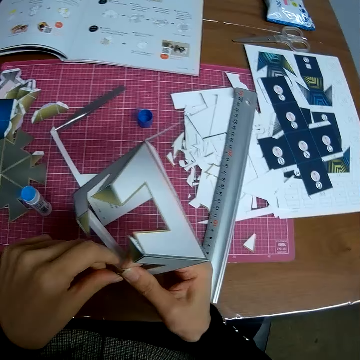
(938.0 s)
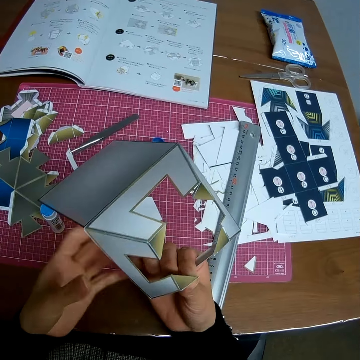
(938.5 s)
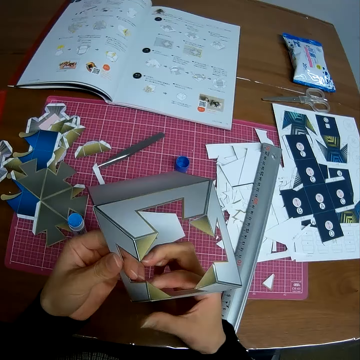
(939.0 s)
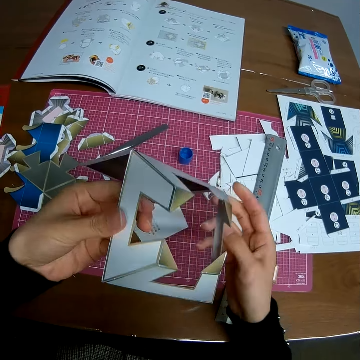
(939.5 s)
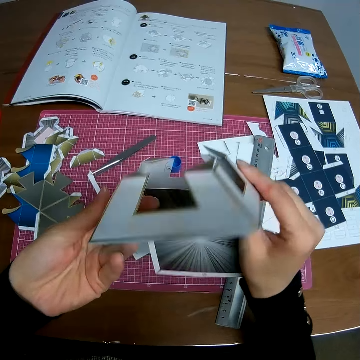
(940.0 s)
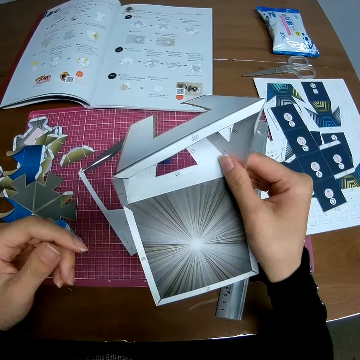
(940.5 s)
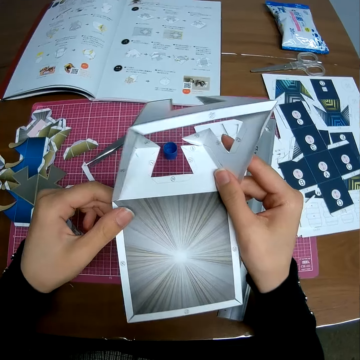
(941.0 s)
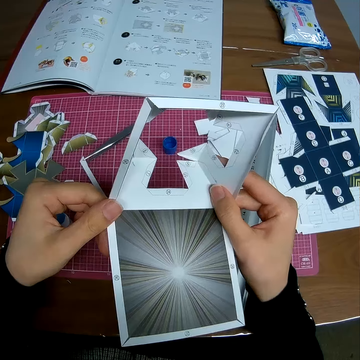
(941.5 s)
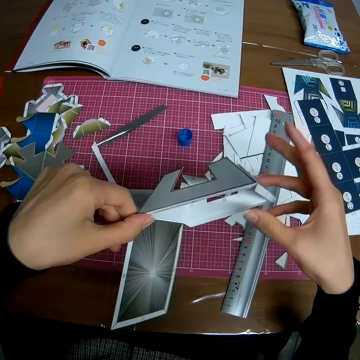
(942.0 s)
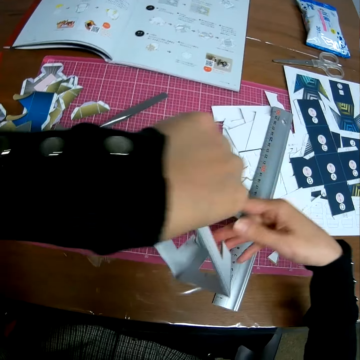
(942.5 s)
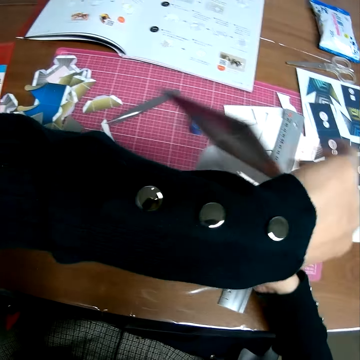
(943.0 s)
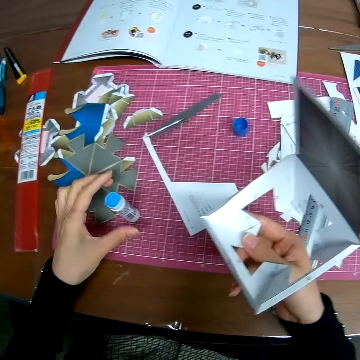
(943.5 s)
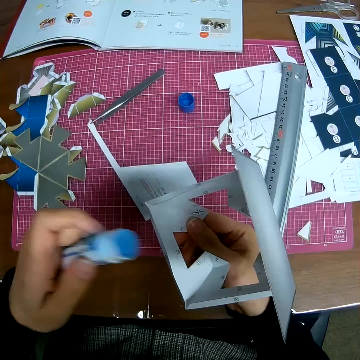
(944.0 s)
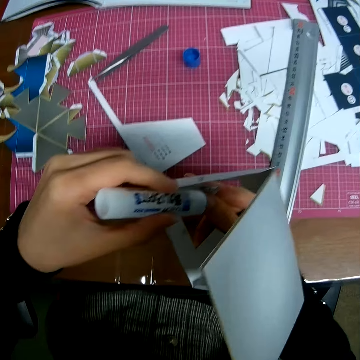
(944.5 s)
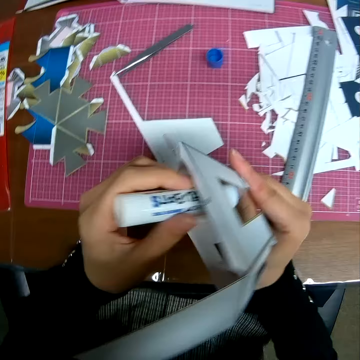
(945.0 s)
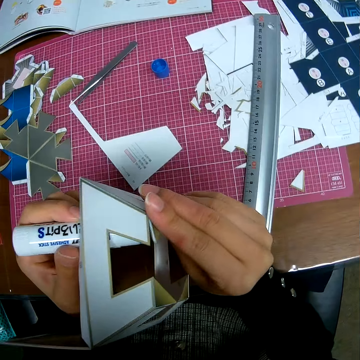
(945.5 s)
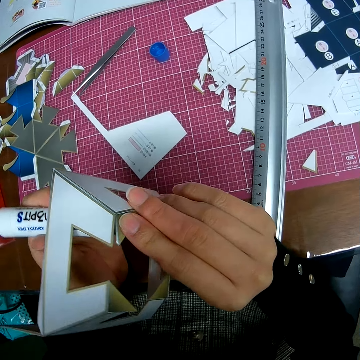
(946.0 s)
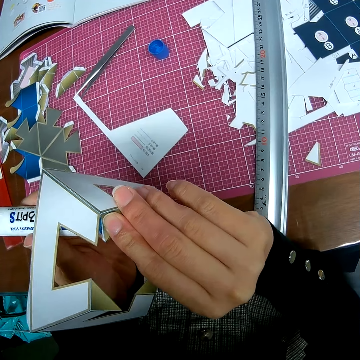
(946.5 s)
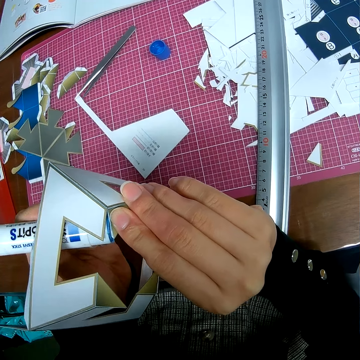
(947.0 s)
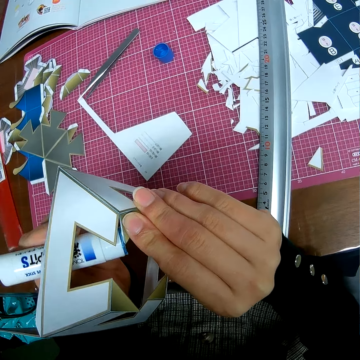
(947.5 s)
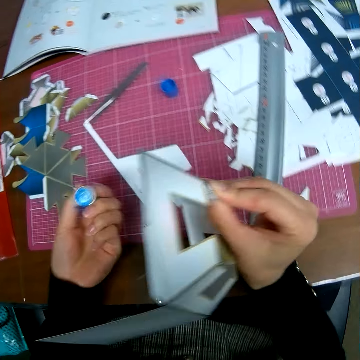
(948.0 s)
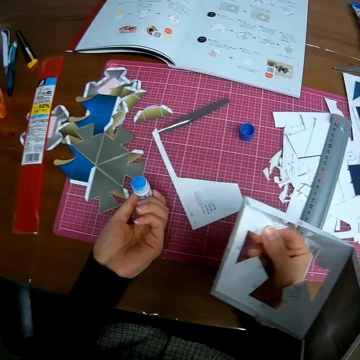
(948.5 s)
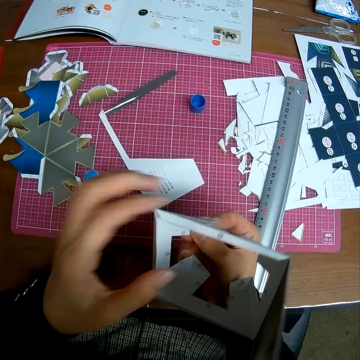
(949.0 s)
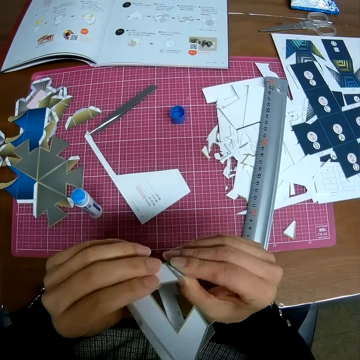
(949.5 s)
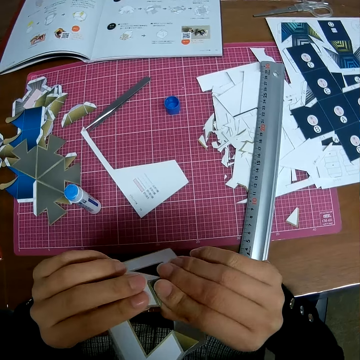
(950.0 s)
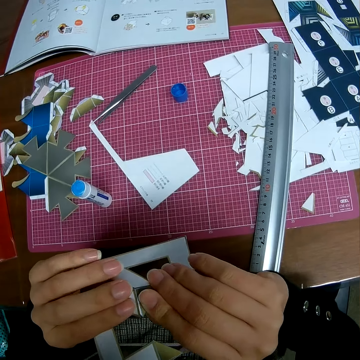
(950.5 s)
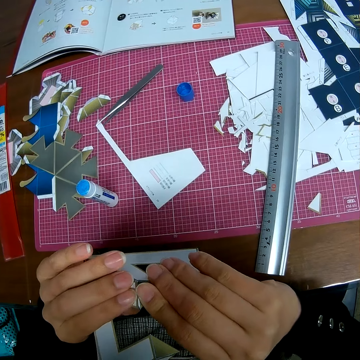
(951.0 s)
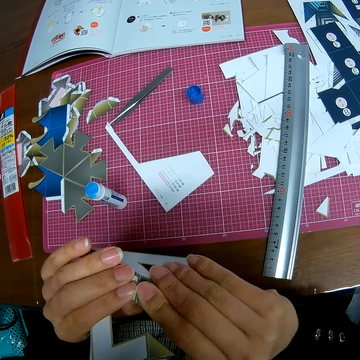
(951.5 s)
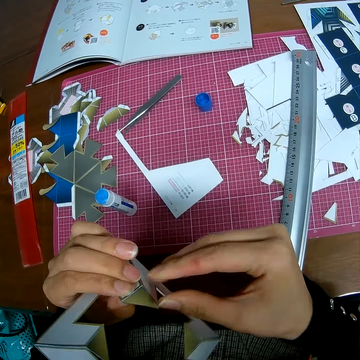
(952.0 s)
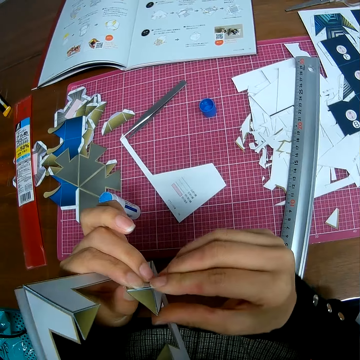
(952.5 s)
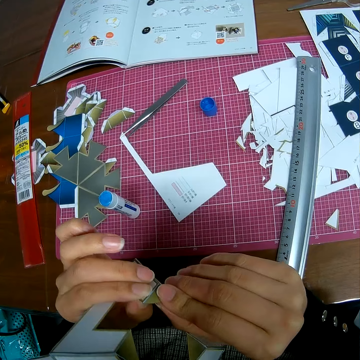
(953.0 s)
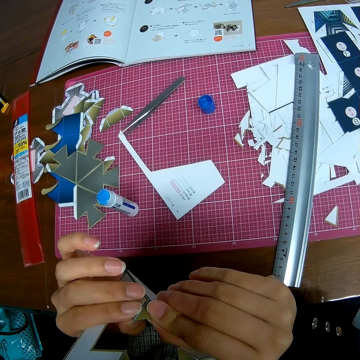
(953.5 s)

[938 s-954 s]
The camera wearer picks up the glue. He picks up the marker from the self healing cutting mat. He applies glue on the crafting paper. He marks the paper craft with the marker. He stands the marker on the self healing cutting mat. He puts down the glue. He adjusts the paper craft in his hand. He sticks the crafting paper together.

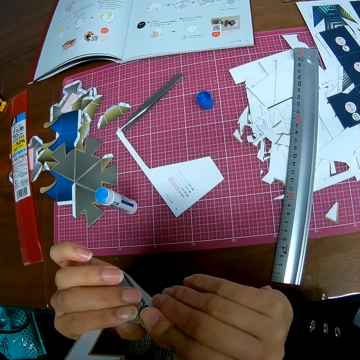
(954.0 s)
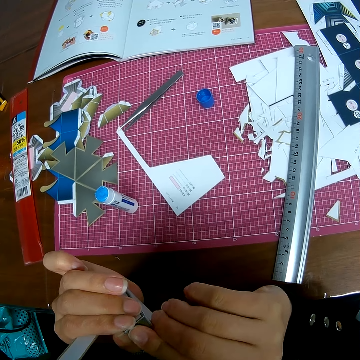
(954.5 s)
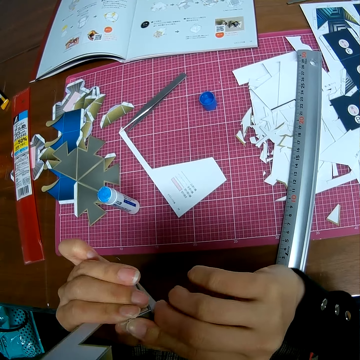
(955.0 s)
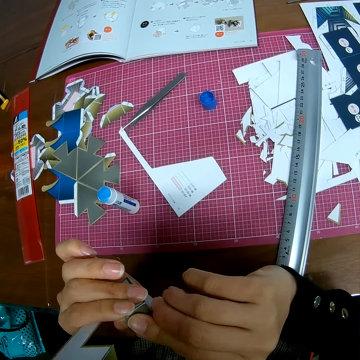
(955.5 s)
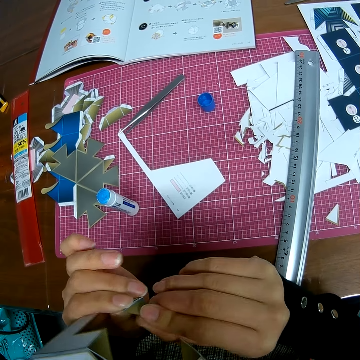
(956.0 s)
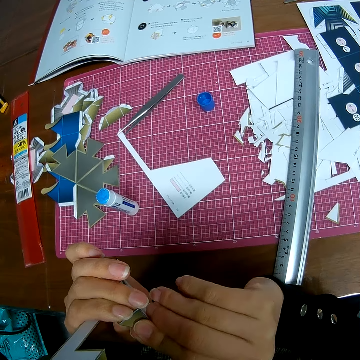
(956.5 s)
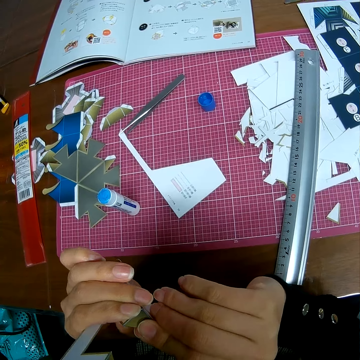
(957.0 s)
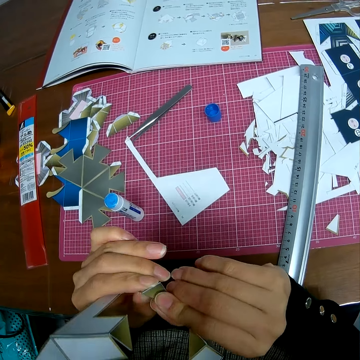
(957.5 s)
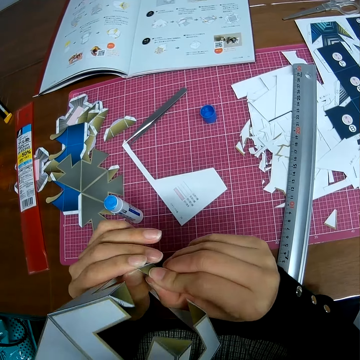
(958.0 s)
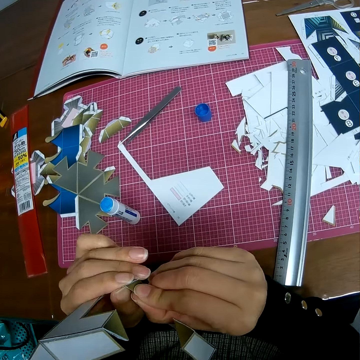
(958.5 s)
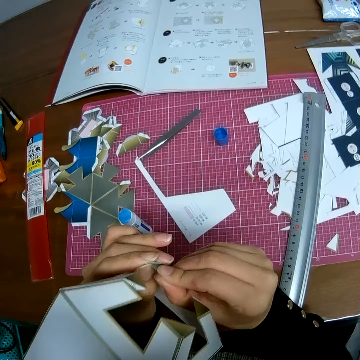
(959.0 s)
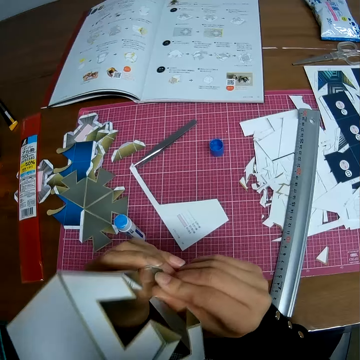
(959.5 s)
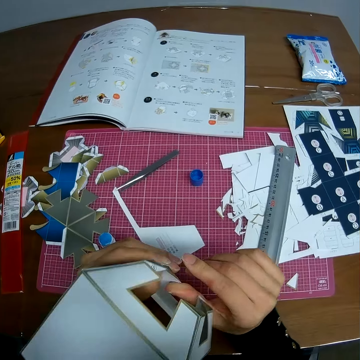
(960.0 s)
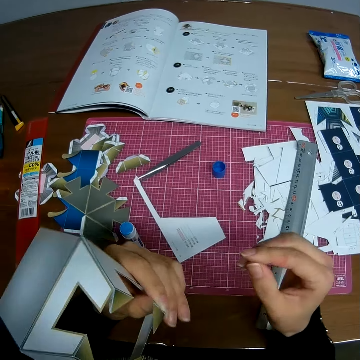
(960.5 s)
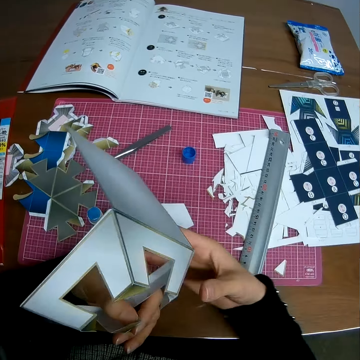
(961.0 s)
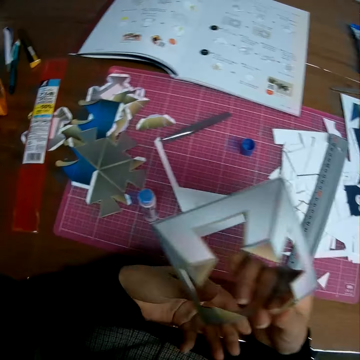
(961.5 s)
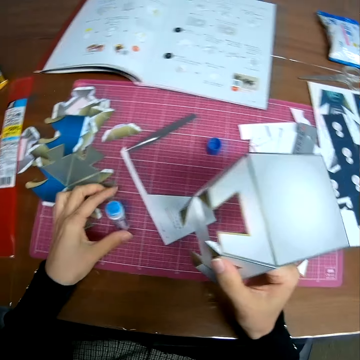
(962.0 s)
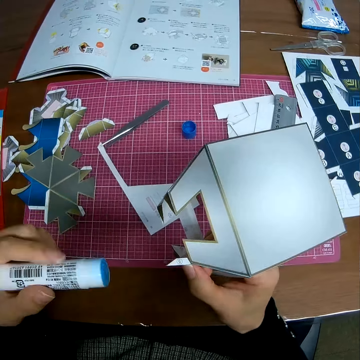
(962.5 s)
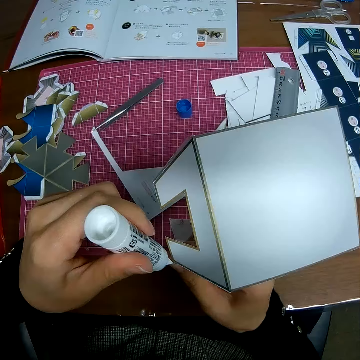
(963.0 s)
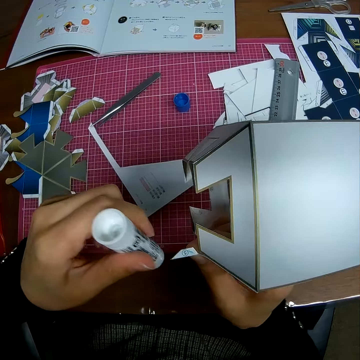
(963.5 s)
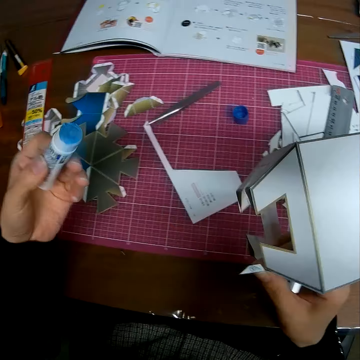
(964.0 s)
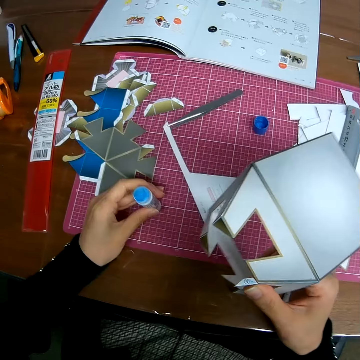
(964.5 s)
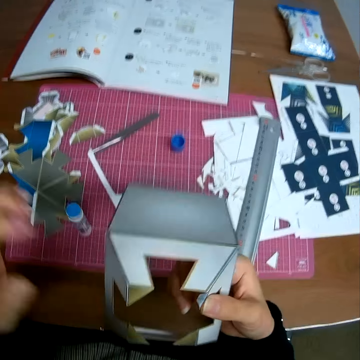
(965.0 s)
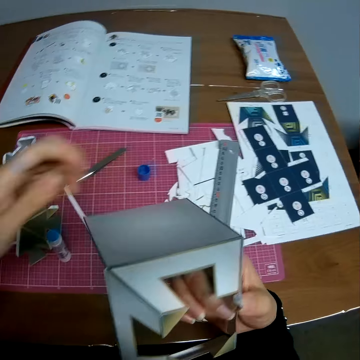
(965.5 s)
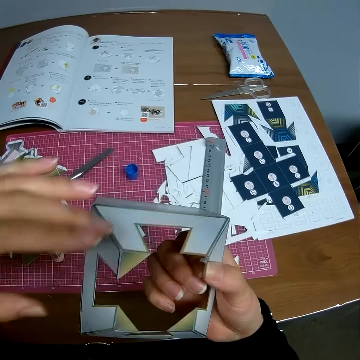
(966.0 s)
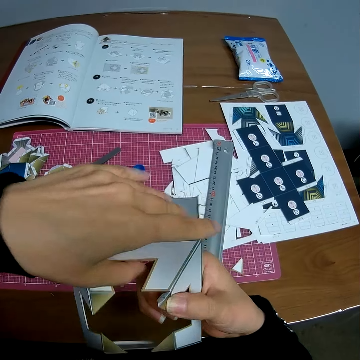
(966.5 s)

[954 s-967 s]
The camera wearer picks up the glue. They pick up the marker from the self healing cutting mat. They apply glue on the crafting paper. They mark the paper craft with the marker. They put down the glue. They stand the marker on the self healing cutting mat.

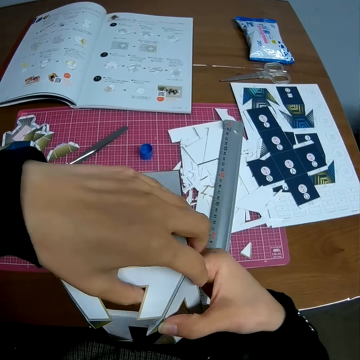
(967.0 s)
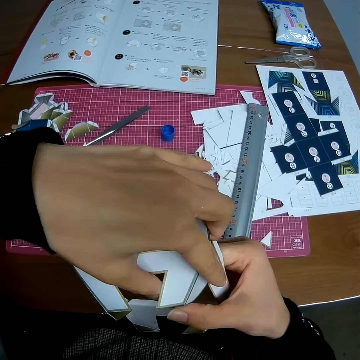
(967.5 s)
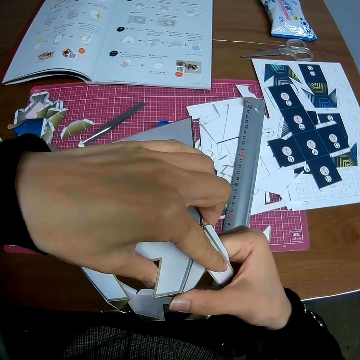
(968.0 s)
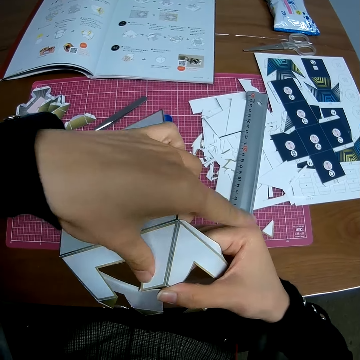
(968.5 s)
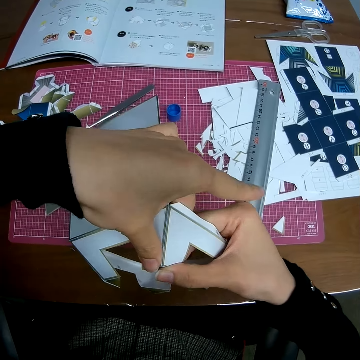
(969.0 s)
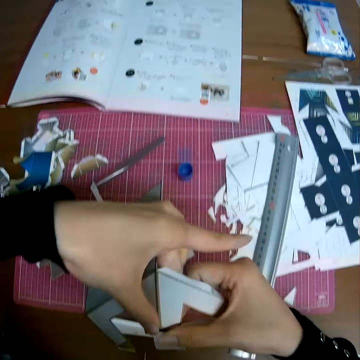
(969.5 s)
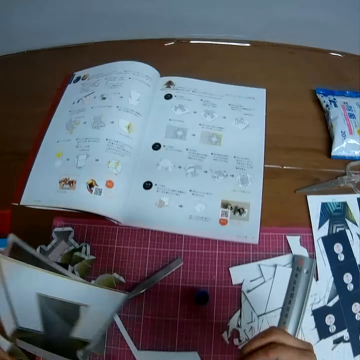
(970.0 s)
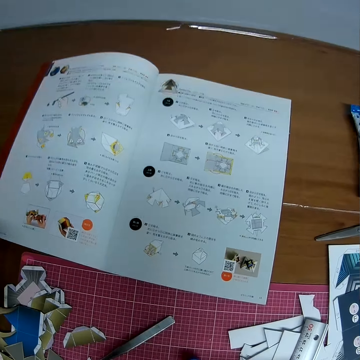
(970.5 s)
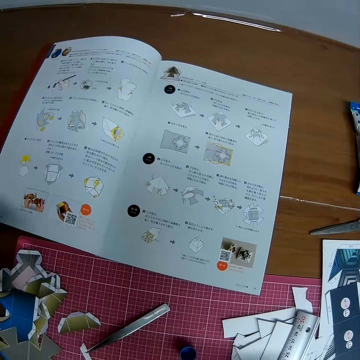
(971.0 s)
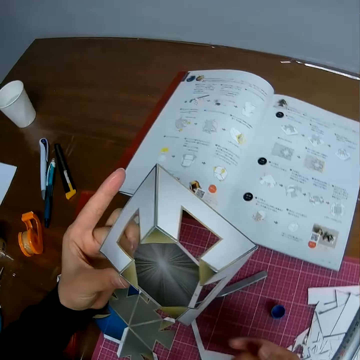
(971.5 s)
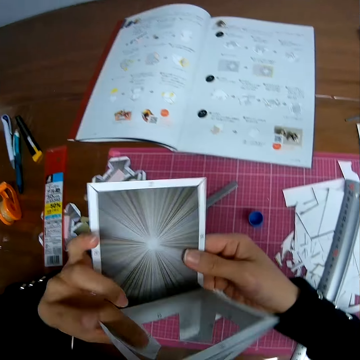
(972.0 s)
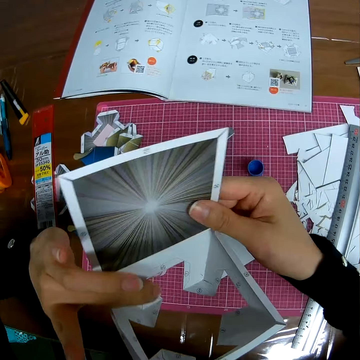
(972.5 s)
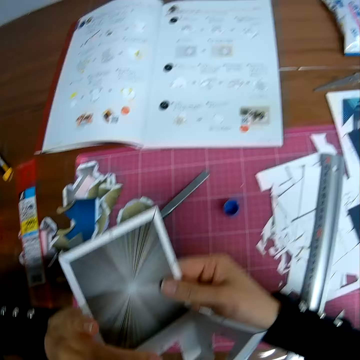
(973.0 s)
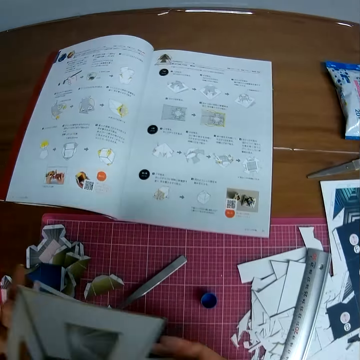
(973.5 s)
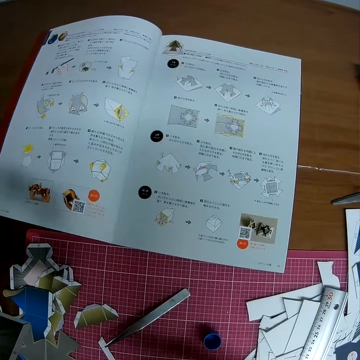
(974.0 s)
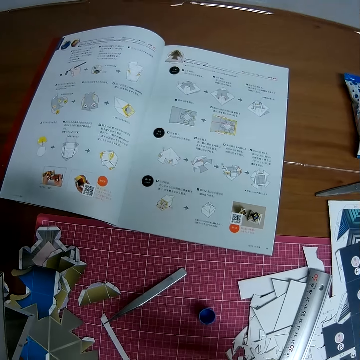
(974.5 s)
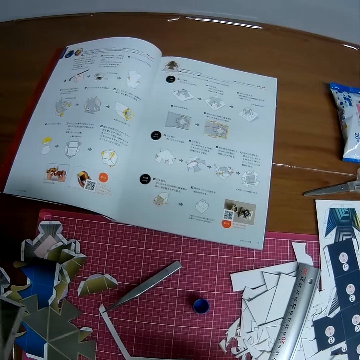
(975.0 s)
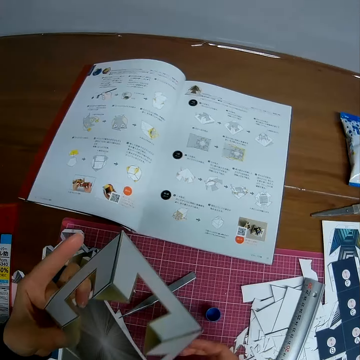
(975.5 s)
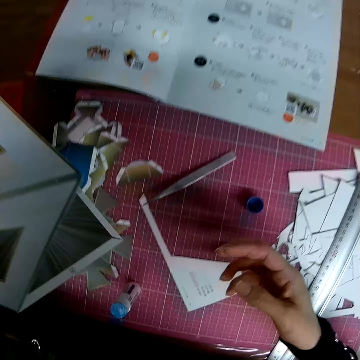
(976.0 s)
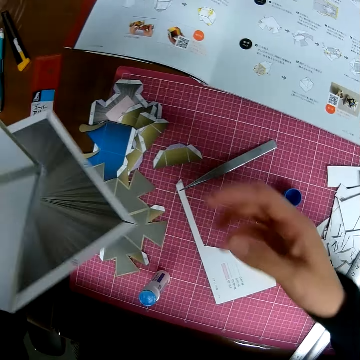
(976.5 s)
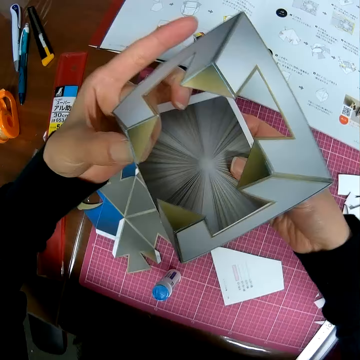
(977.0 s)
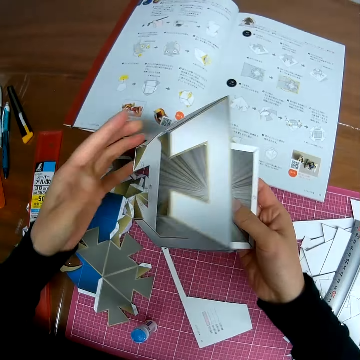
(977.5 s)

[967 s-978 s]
The camera wearer adjusts the paper craft in his hand. He sticks the crafting paper together. He reads from the book on the table. He flips the crafting paper. He adjusts the paper craft in his hand. He reads from the book on the table.
